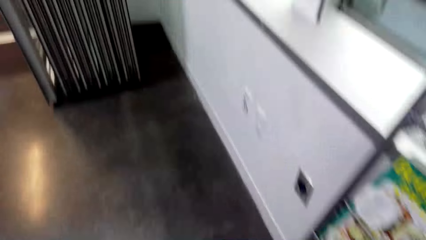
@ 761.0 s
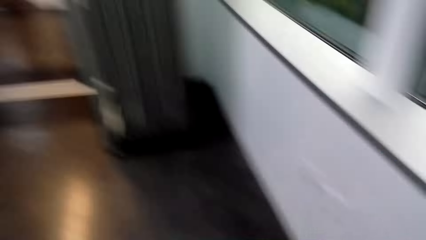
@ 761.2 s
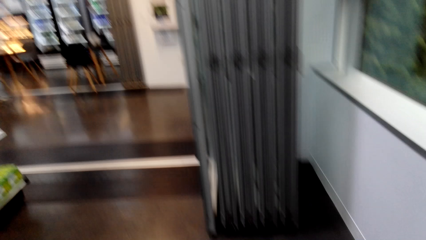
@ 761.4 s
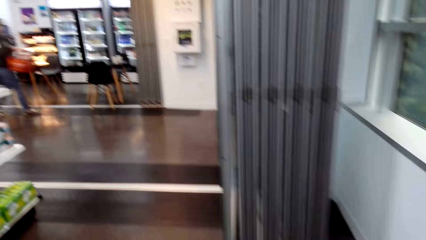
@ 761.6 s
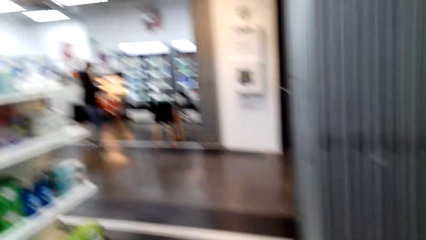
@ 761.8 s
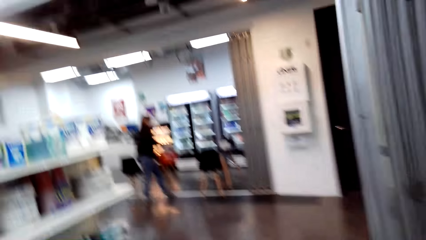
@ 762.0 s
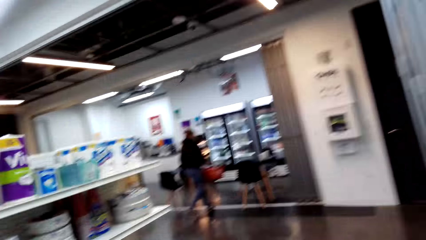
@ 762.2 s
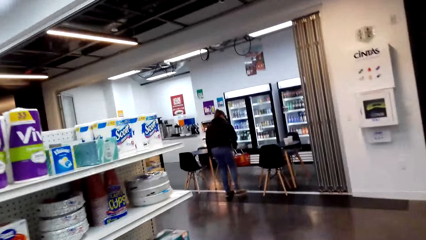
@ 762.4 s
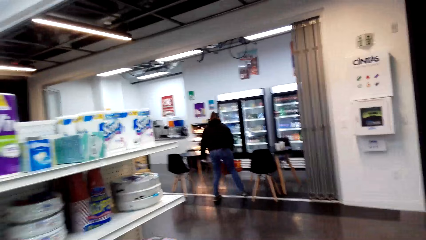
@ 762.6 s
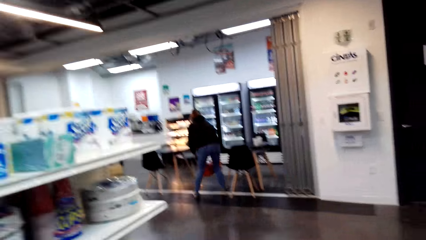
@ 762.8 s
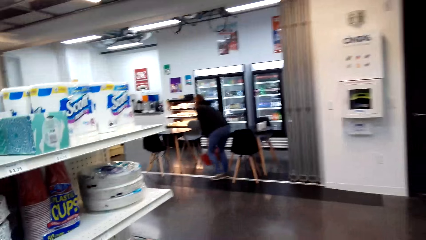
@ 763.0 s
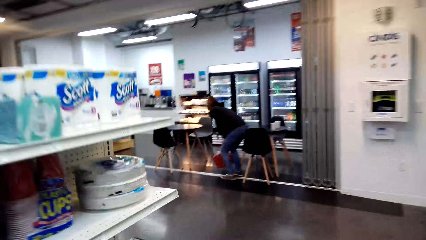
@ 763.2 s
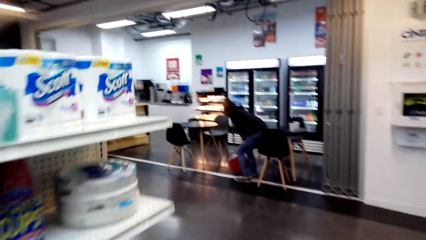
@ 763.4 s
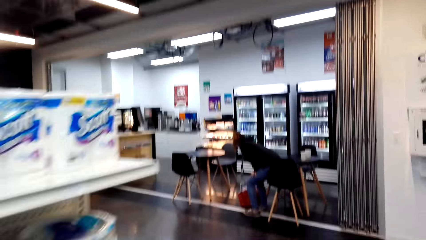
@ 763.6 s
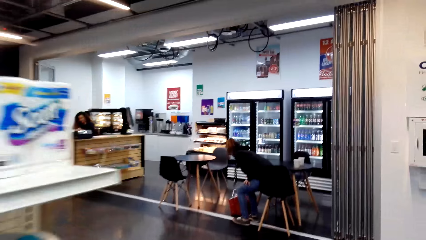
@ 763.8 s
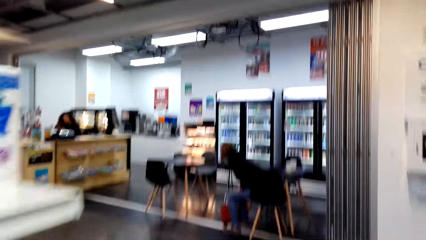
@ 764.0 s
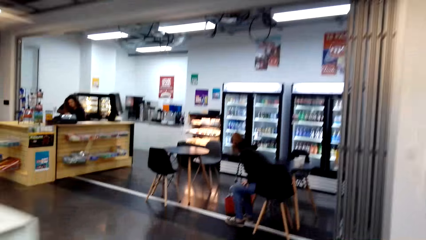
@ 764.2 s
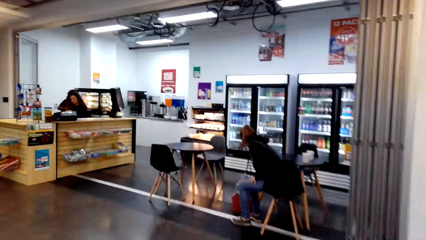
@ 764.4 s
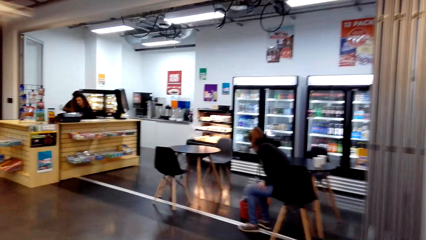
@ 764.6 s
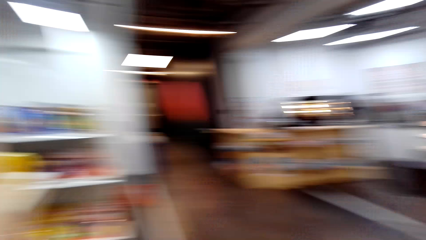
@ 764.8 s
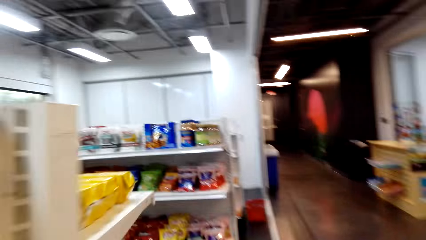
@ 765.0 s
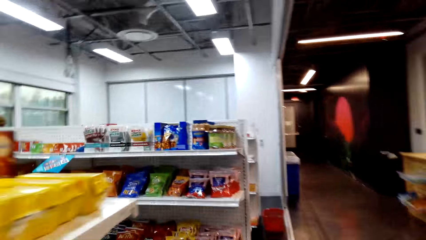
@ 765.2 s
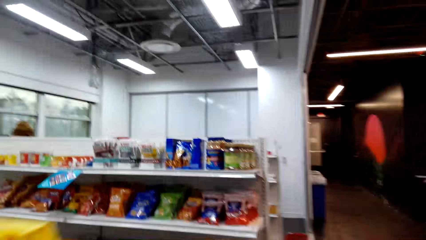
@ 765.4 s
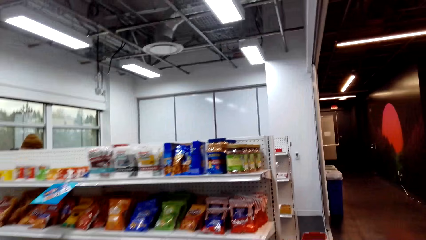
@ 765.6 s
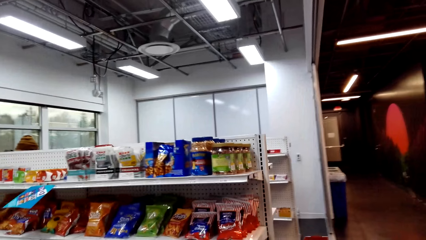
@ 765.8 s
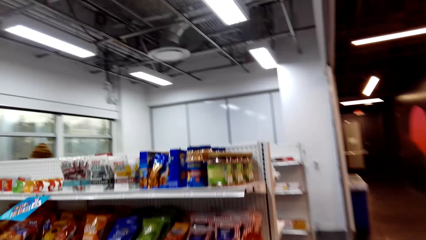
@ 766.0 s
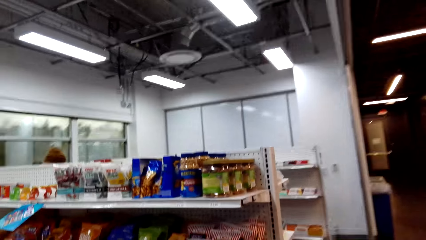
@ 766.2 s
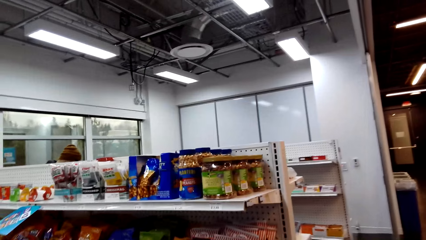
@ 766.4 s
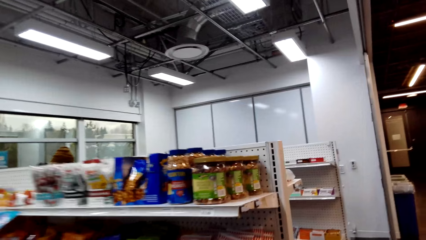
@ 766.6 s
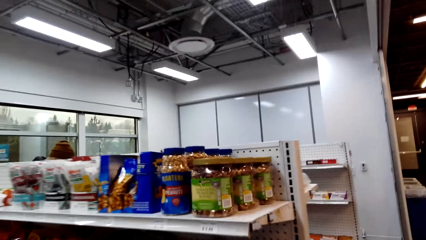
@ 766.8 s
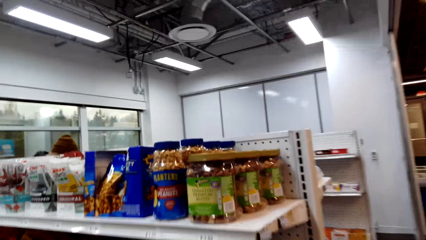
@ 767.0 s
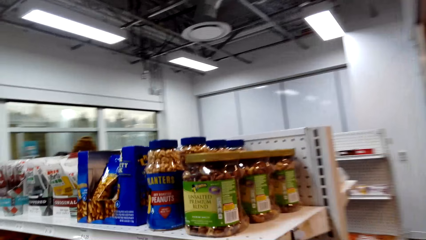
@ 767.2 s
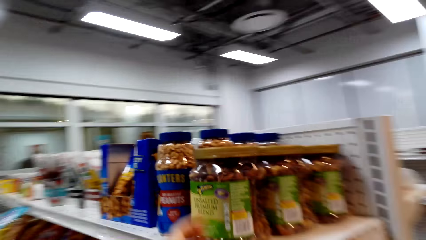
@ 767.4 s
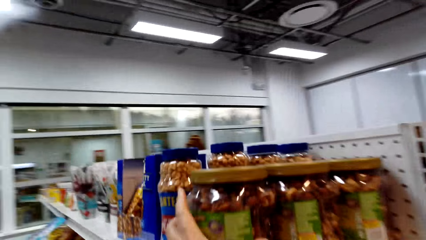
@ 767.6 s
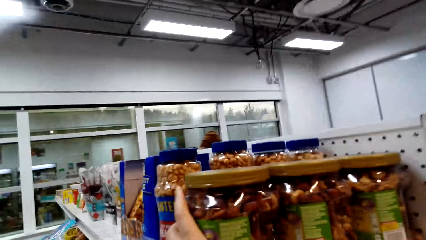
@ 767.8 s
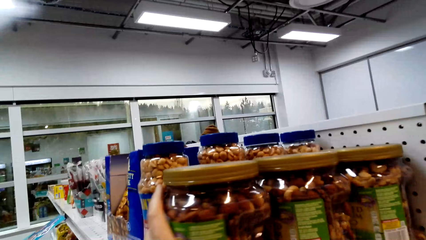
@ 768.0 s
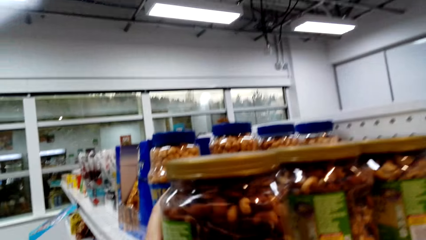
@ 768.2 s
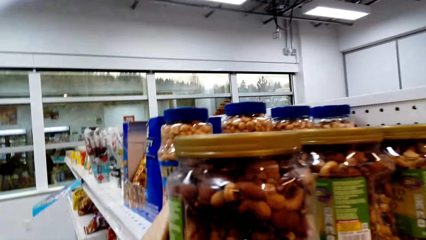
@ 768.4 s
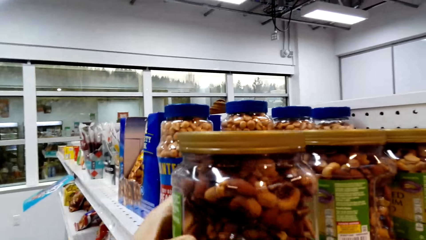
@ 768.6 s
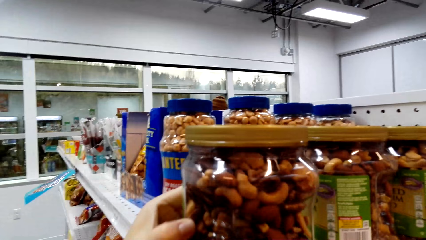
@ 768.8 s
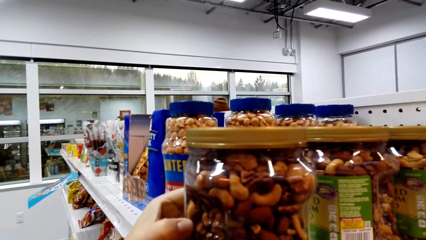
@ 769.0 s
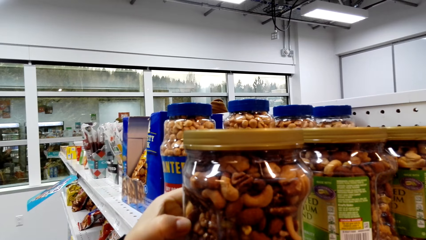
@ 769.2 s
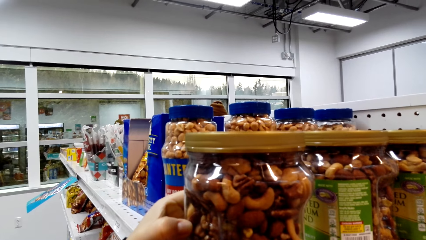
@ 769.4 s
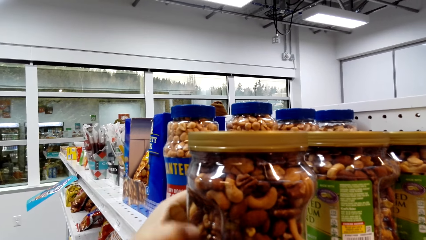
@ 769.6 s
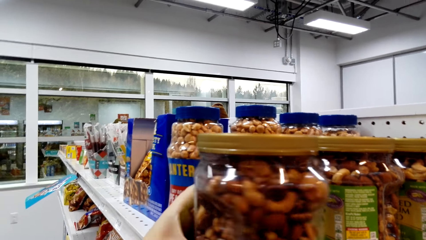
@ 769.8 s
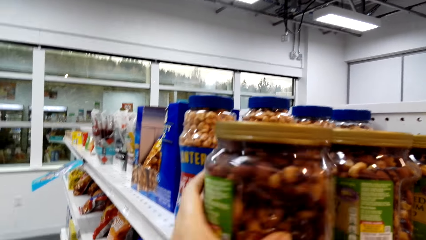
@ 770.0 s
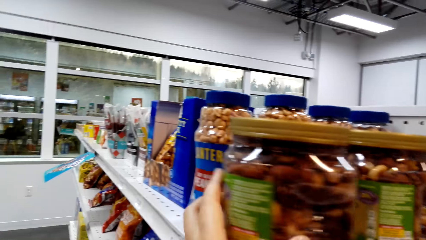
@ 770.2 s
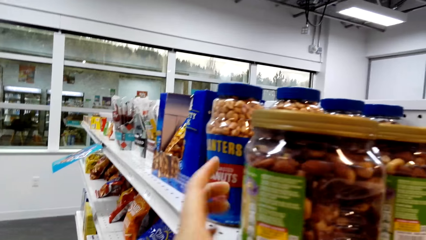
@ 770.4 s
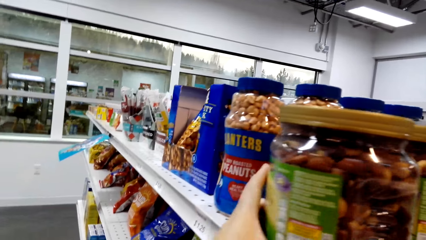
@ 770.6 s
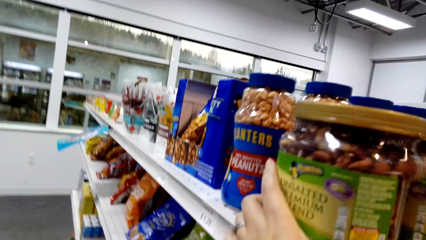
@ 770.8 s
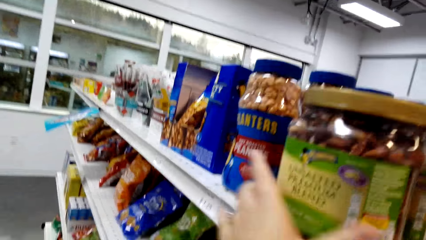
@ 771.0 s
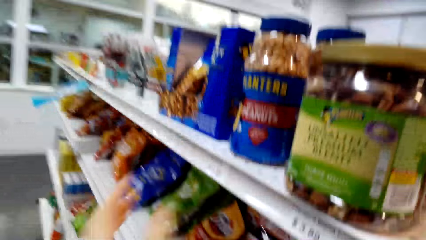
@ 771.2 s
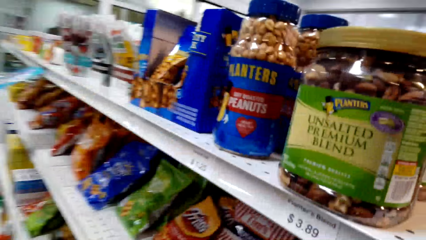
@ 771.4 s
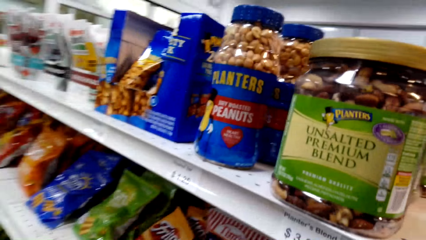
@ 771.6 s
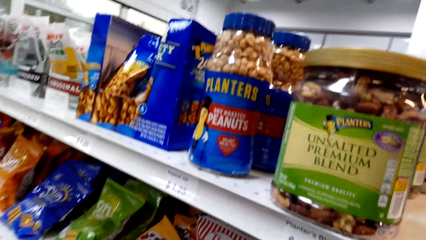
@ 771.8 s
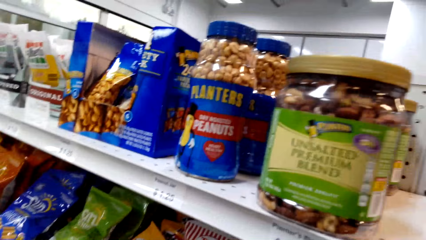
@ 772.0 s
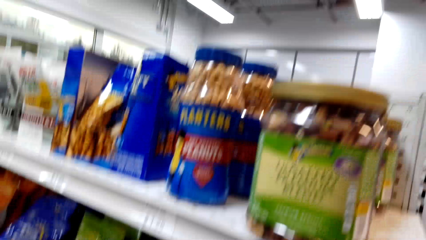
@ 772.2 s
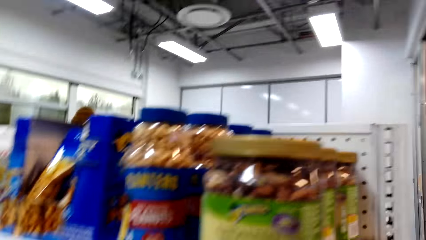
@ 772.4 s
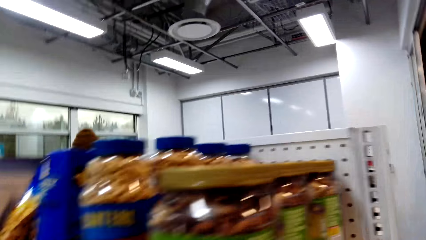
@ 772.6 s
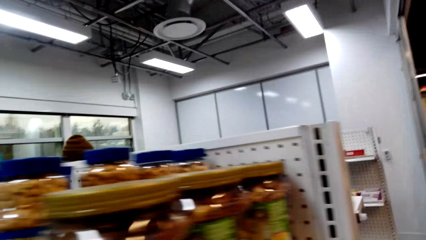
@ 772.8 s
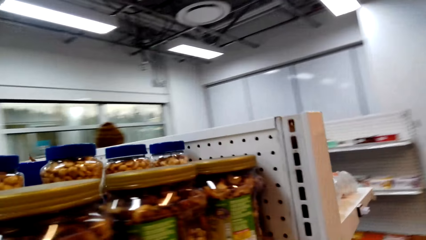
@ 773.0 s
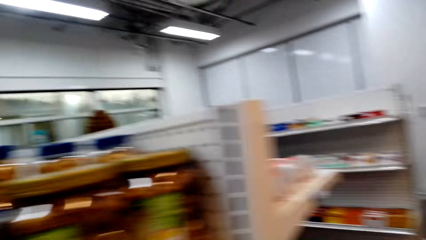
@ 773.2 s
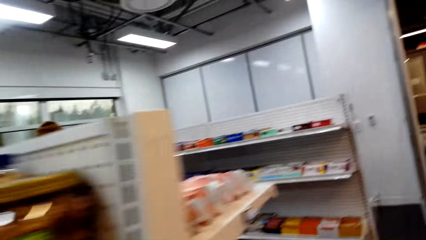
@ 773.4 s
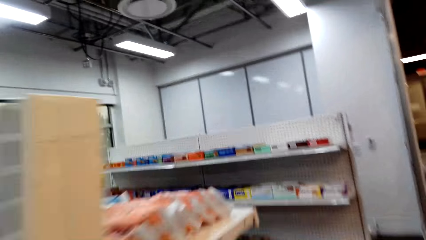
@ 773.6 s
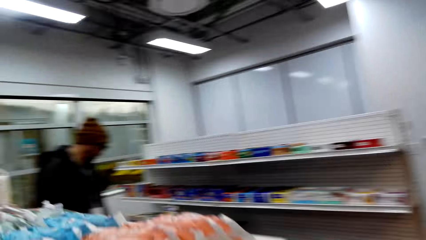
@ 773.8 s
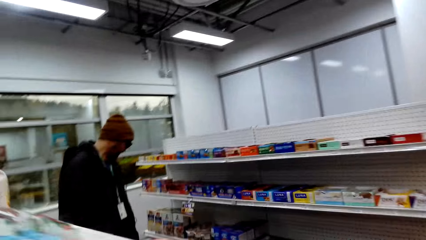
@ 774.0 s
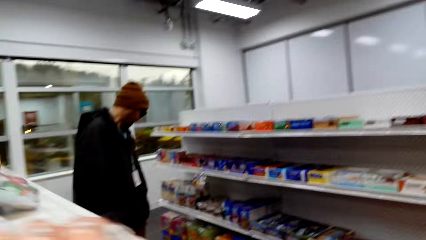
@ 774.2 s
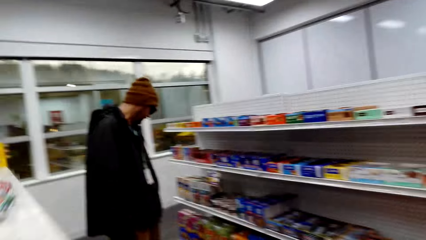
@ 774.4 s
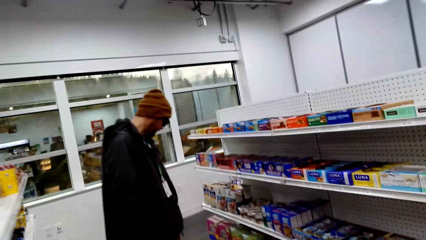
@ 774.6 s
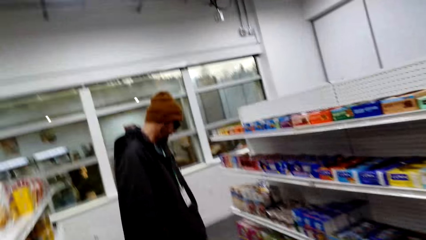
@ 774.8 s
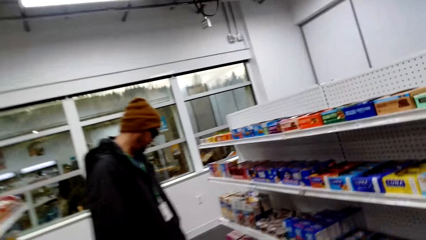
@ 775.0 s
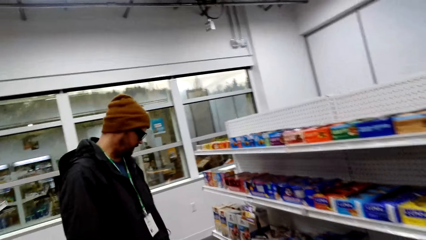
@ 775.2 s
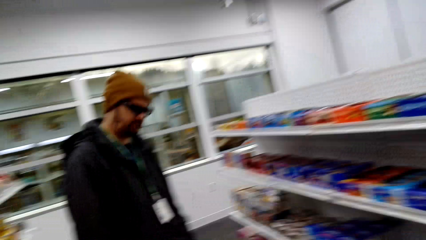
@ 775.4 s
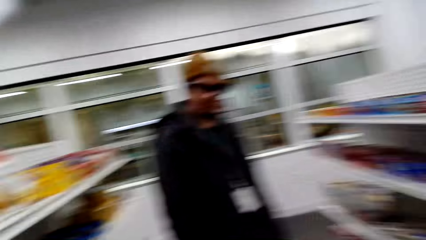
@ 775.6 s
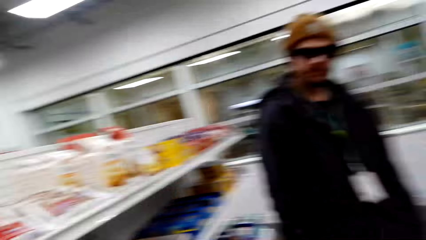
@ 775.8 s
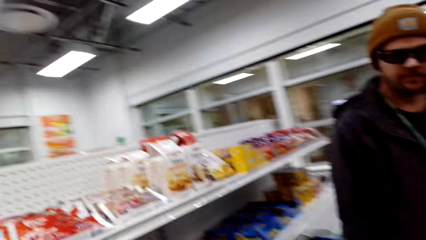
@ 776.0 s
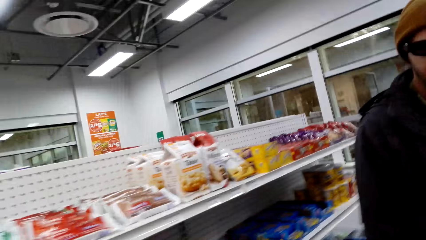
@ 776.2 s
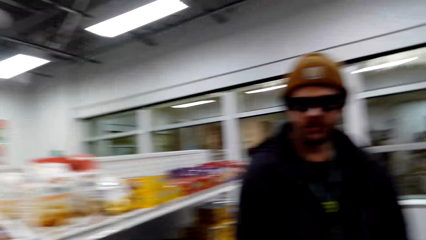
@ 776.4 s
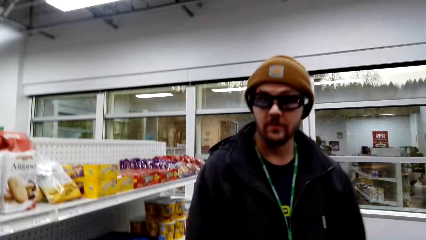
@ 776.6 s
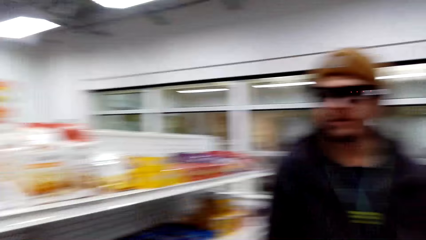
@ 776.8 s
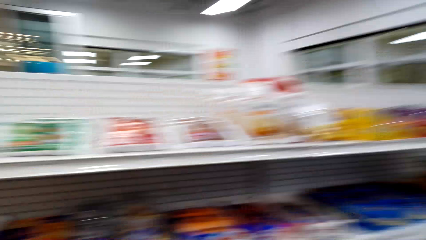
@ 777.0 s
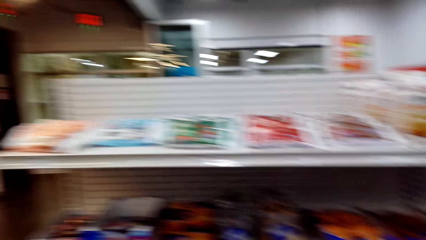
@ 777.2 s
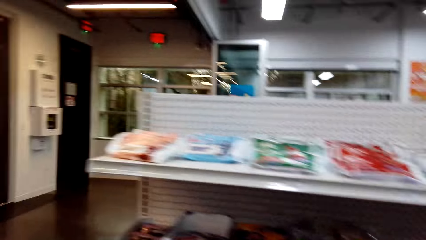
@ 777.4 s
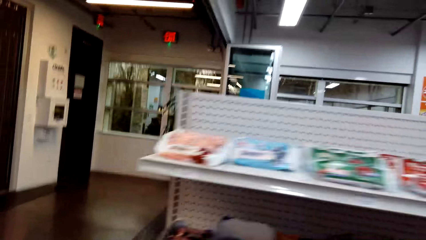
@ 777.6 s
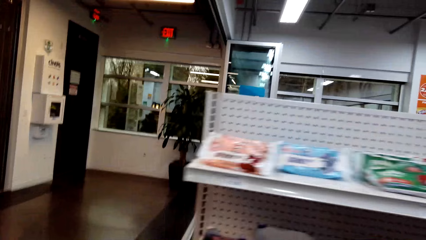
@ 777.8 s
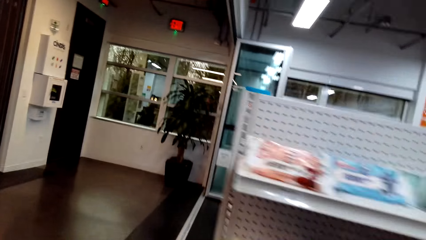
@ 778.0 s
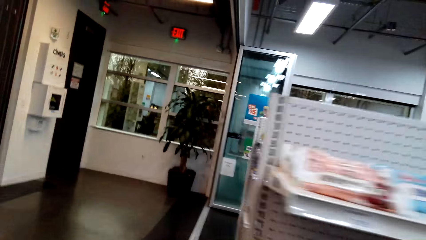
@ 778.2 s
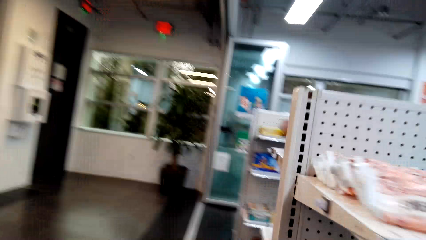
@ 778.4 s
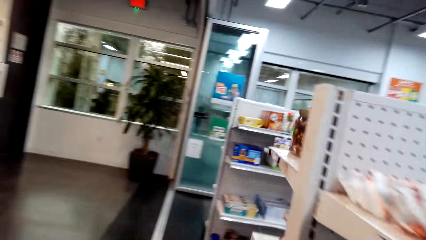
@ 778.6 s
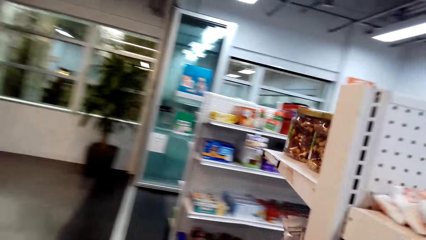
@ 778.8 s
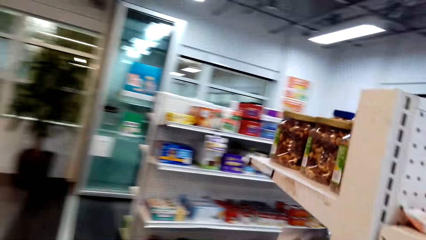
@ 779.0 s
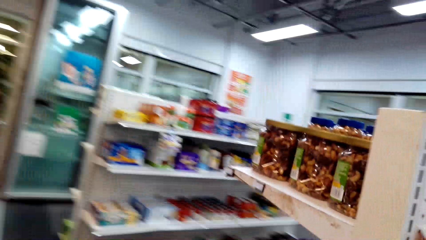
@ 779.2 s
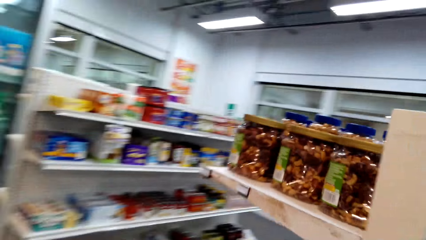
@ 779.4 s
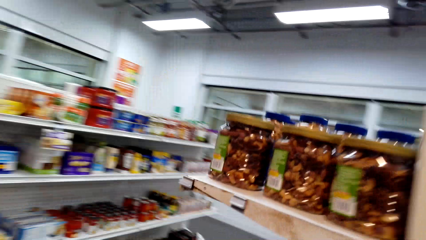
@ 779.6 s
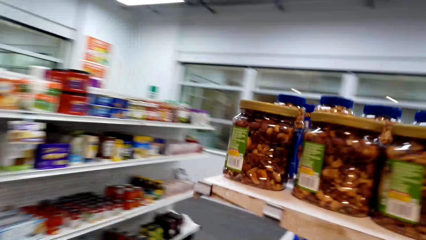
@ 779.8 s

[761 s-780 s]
The camera wearer walks around the supermarket. They pick the unsalted premium blend. They touch a bottle of cashew nuts.
